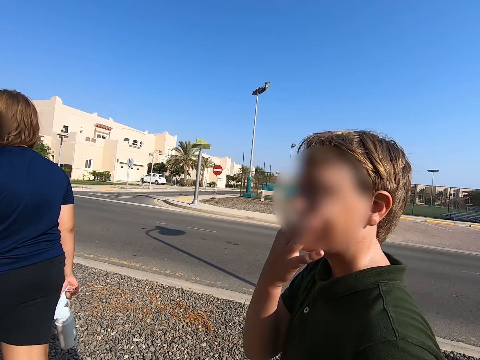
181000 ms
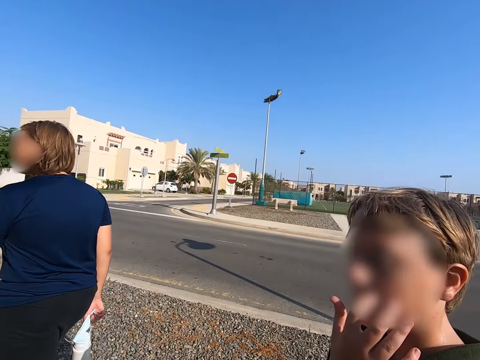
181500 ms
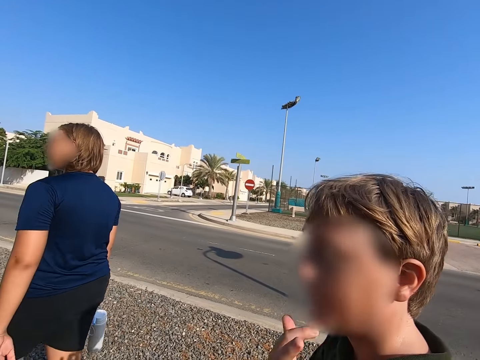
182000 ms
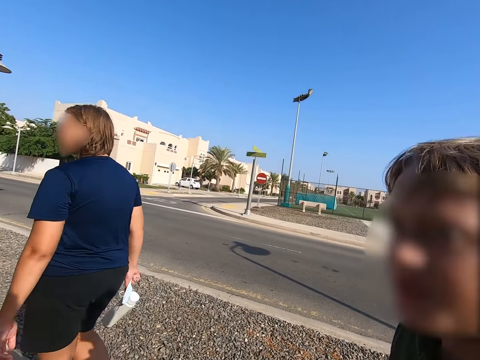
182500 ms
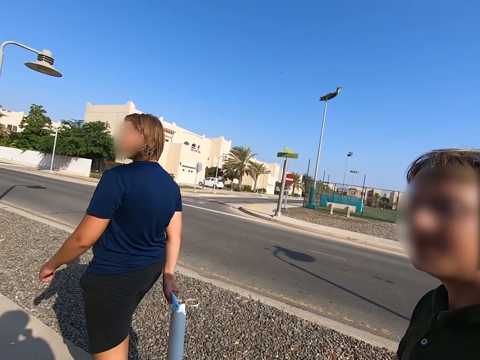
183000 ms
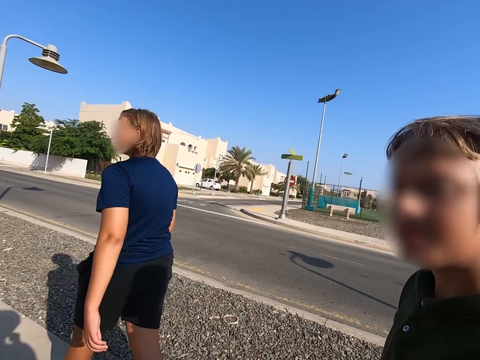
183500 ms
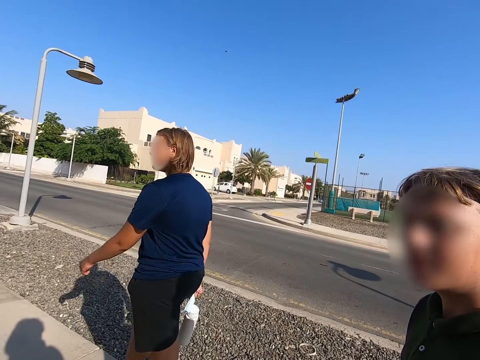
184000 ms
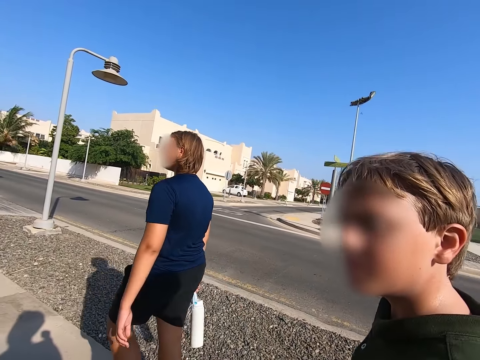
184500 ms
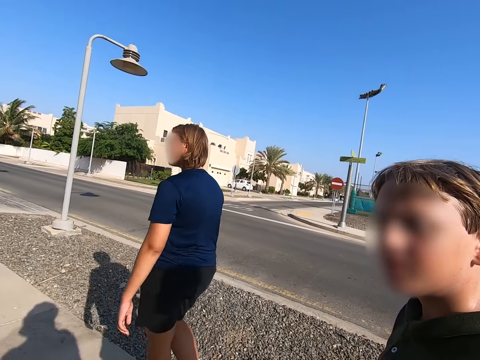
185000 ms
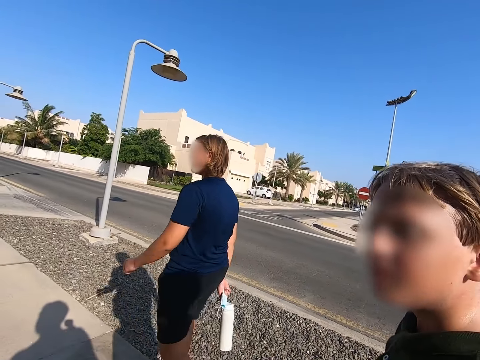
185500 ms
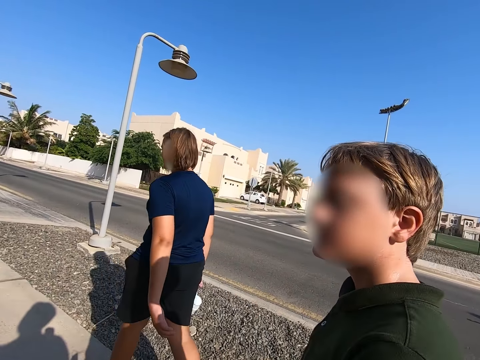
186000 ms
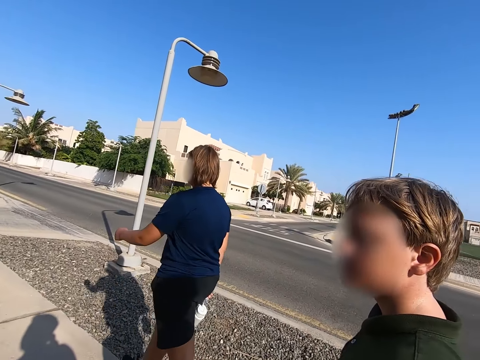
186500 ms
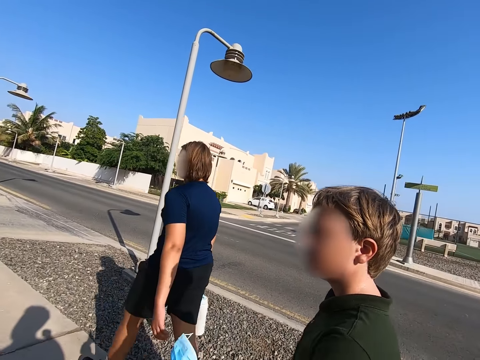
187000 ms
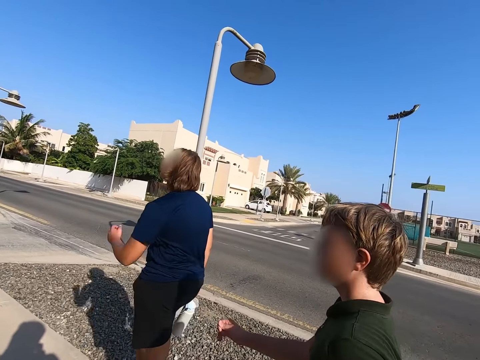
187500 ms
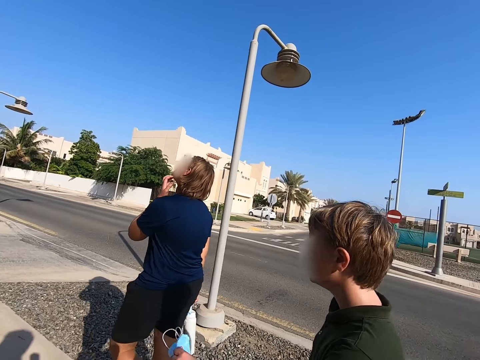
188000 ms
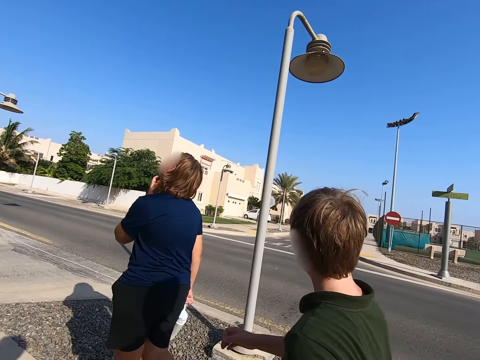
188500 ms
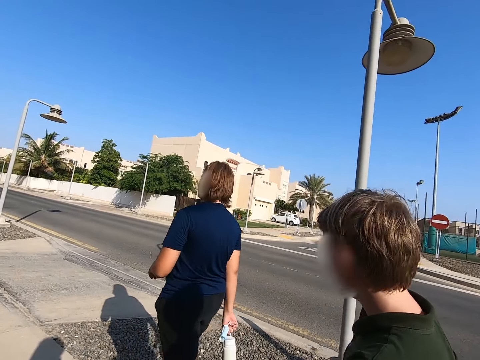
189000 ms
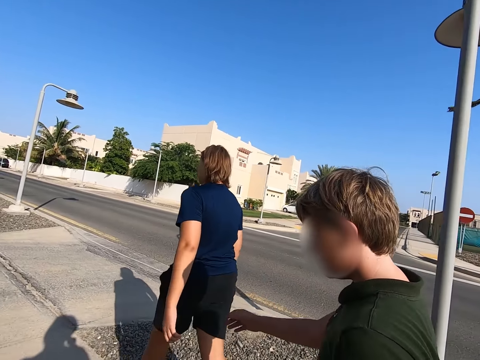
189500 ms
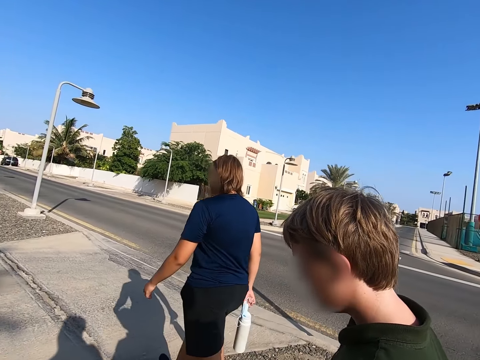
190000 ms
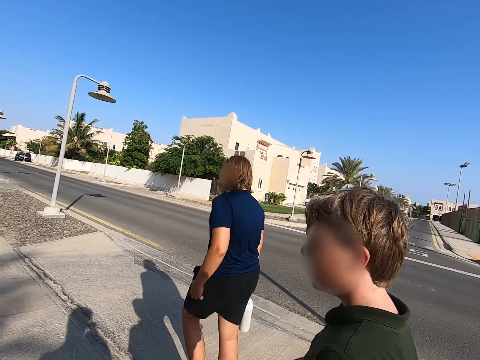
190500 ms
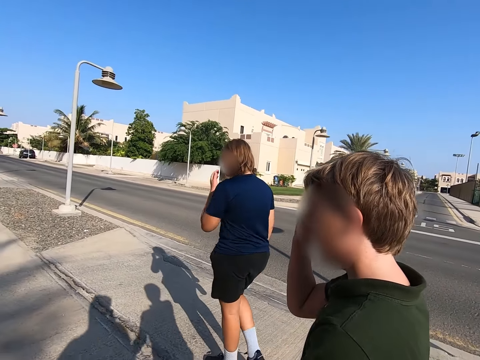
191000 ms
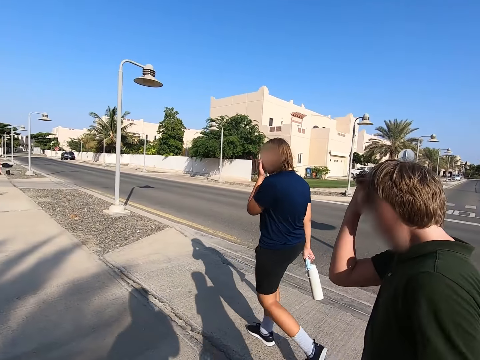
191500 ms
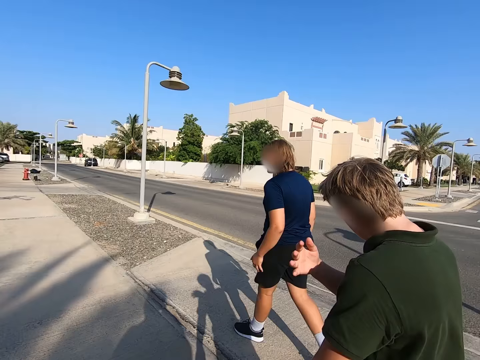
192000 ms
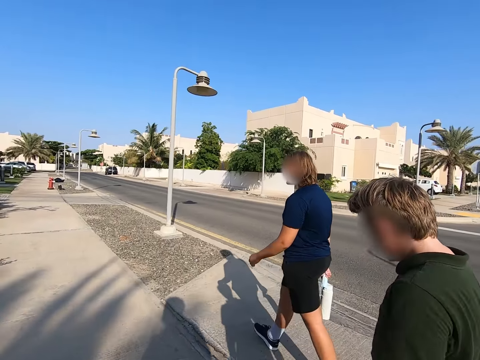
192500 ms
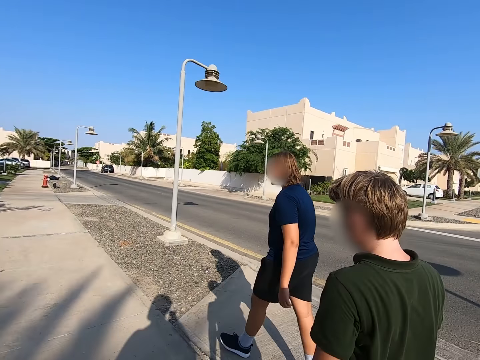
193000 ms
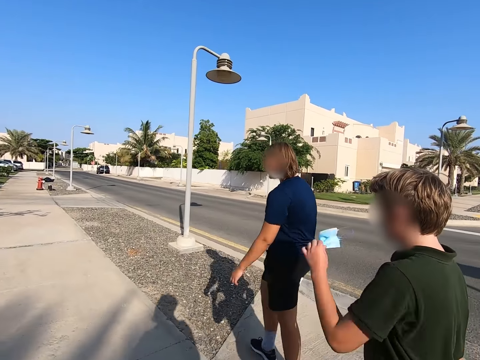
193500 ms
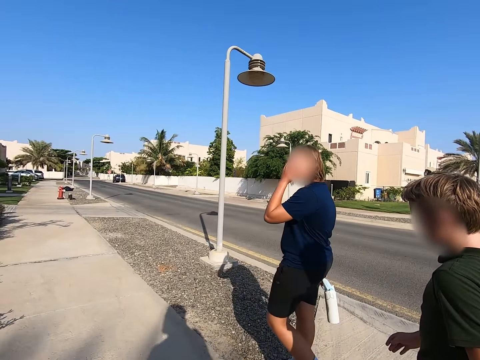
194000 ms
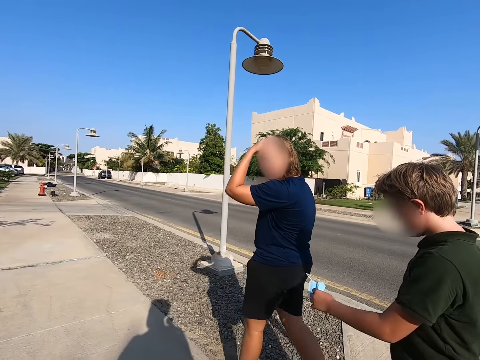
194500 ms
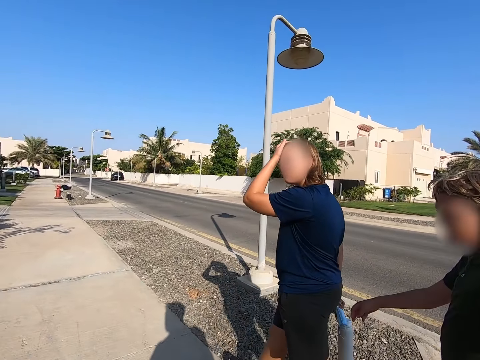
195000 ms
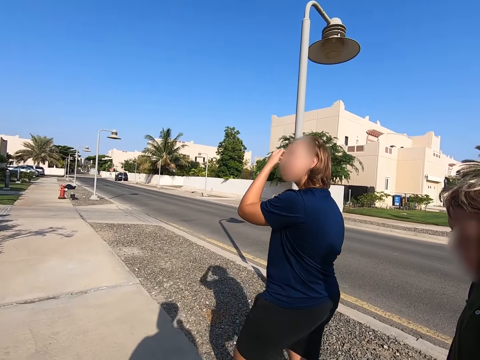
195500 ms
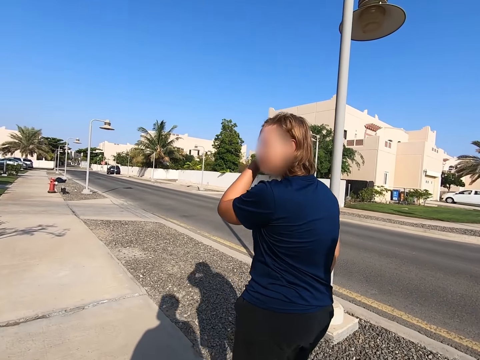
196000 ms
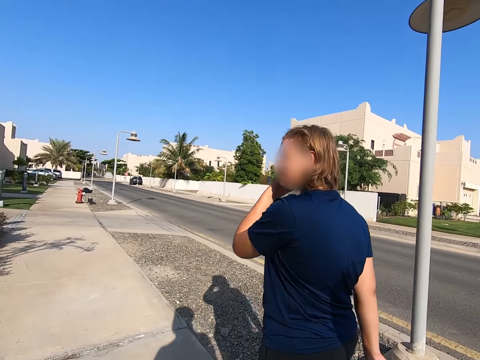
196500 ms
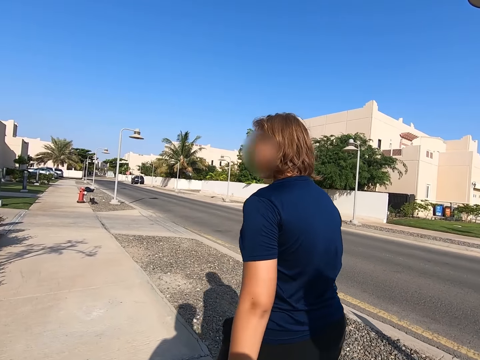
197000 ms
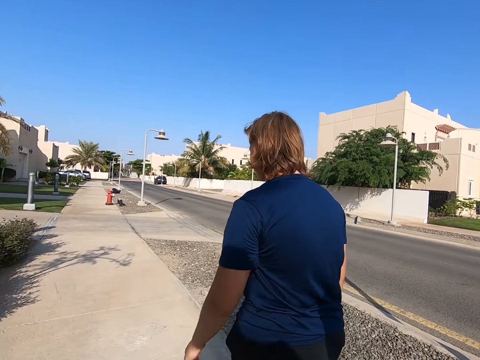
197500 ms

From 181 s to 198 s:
The camera wearer looks ahead.

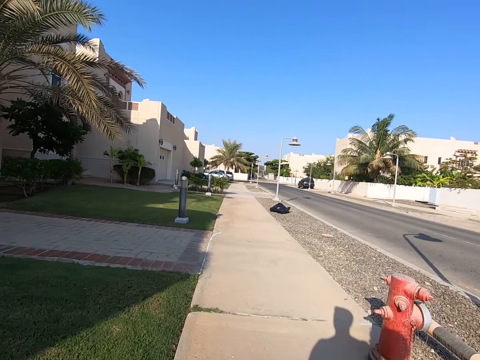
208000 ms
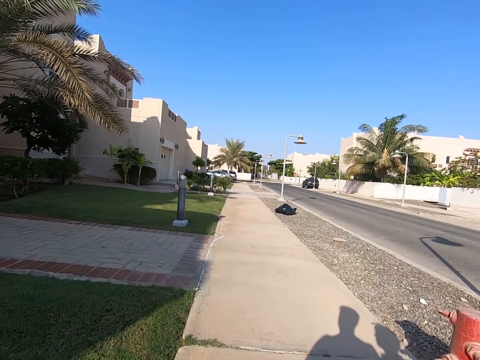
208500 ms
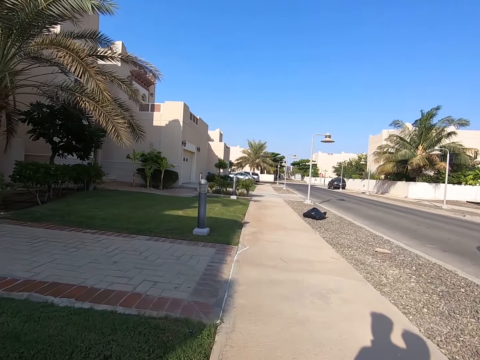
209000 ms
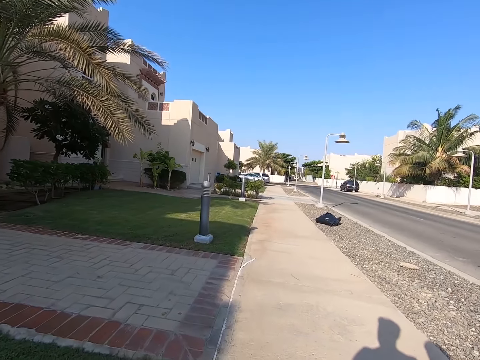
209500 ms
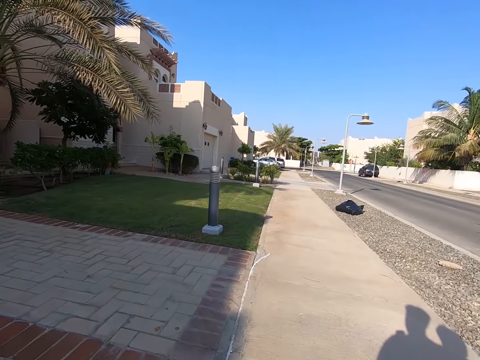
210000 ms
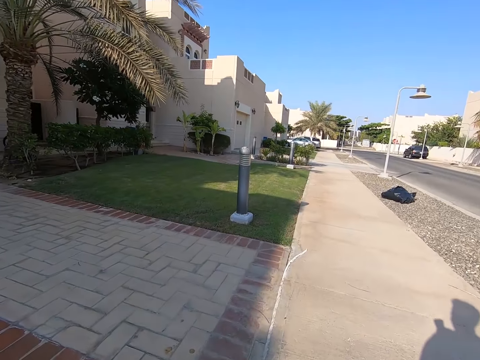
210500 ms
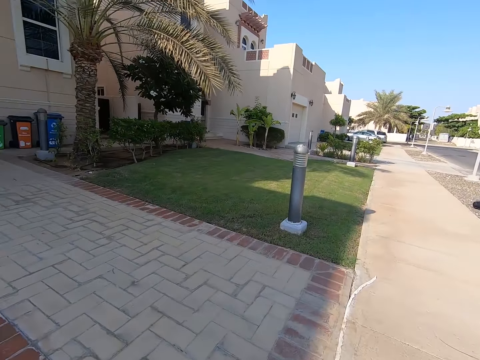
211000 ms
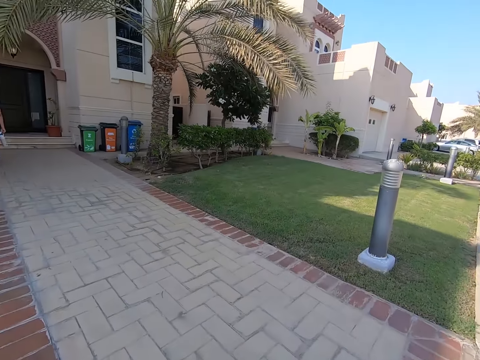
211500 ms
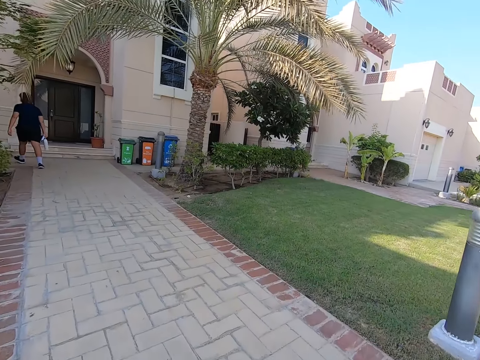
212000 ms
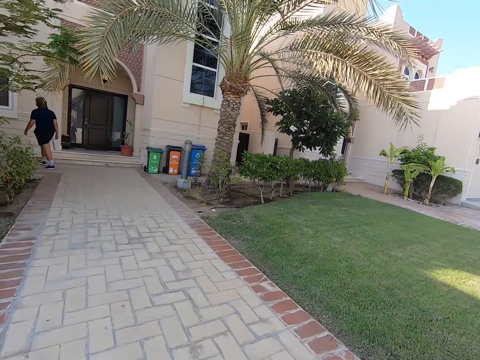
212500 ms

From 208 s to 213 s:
The camera wearer turns left.

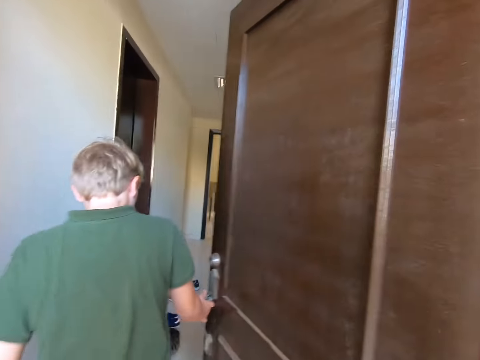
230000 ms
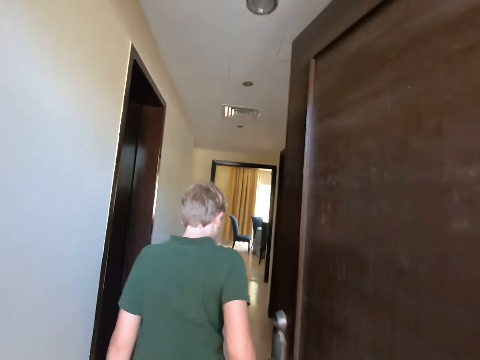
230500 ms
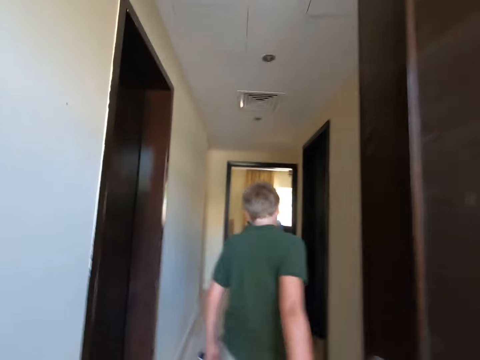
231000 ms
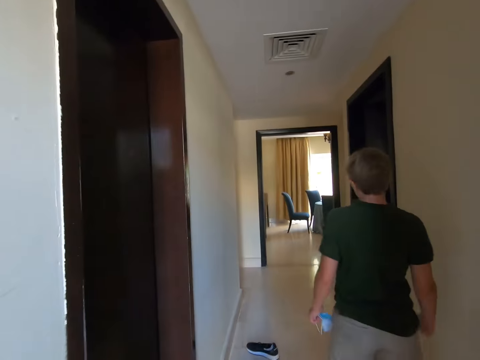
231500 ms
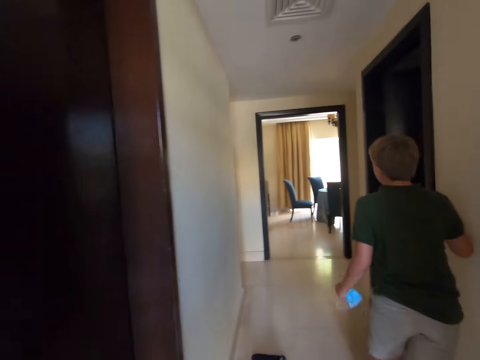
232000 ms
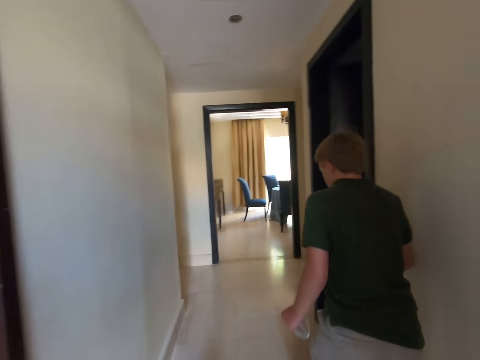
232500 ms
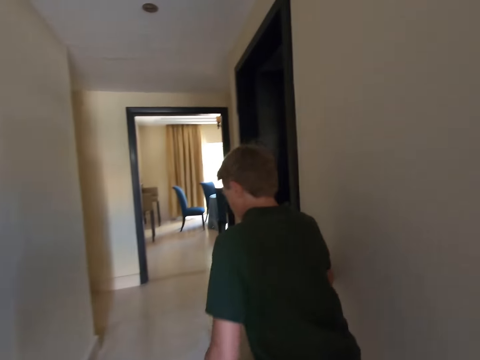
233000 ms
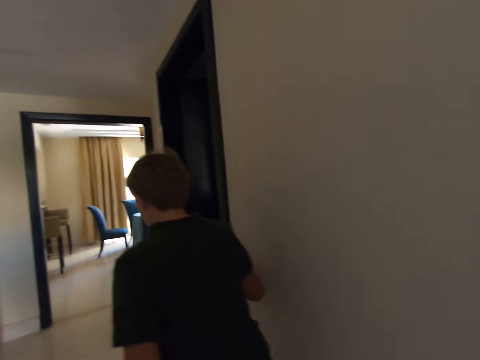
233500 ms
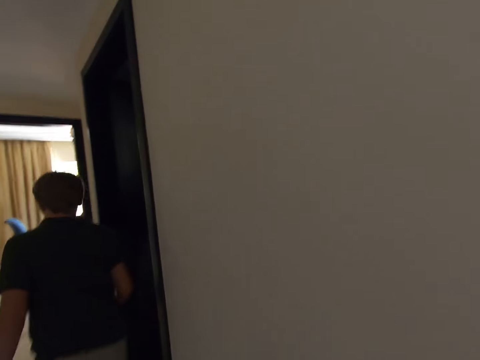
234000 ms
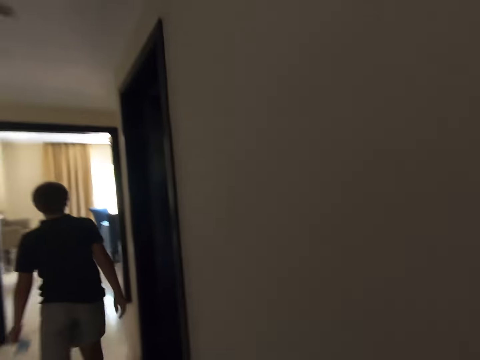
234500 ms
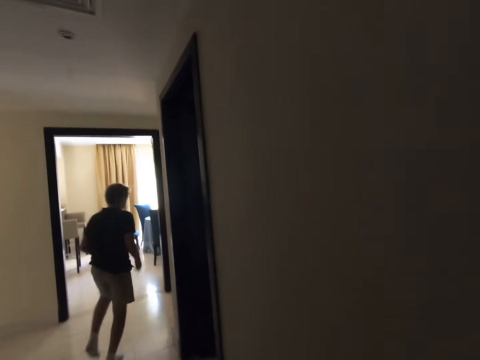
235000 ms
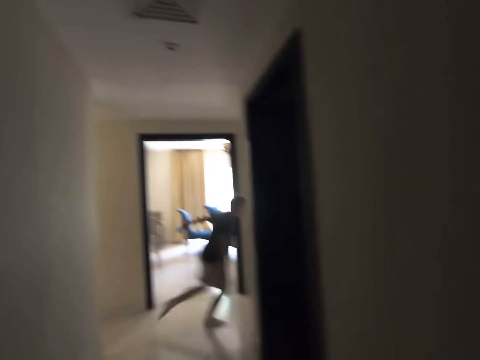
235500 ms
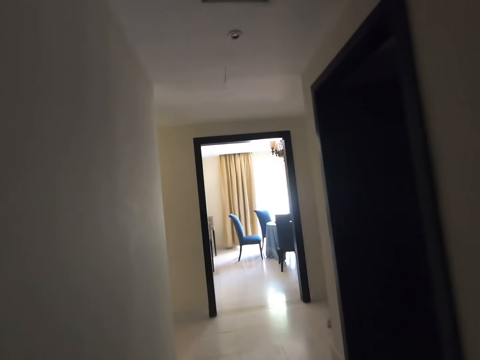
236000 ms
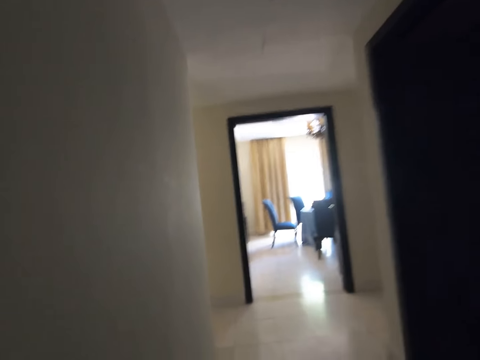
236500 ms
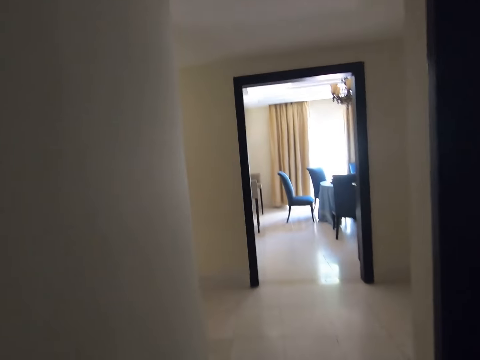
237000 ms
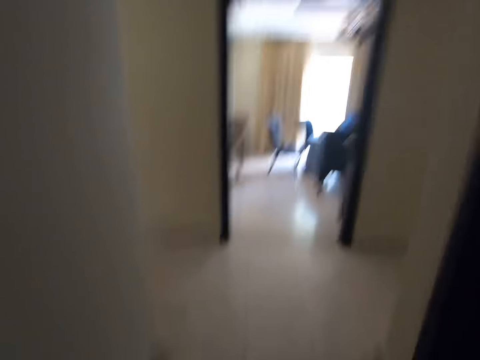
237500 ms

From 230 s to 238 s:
The camera wearer and a man enter the house. The camera wearer and the man walk around the house.
